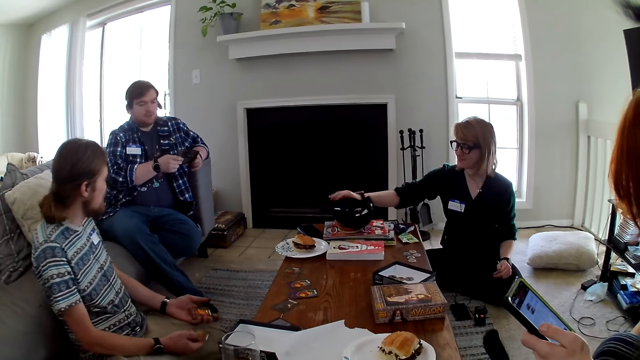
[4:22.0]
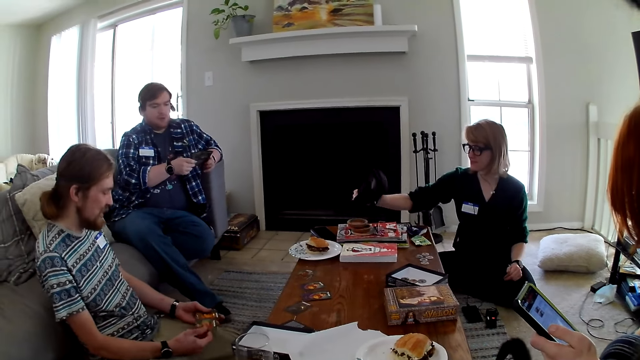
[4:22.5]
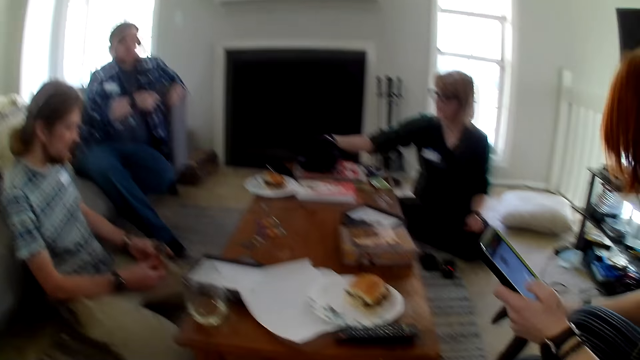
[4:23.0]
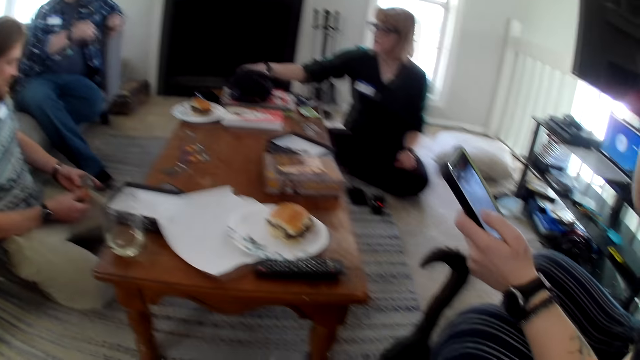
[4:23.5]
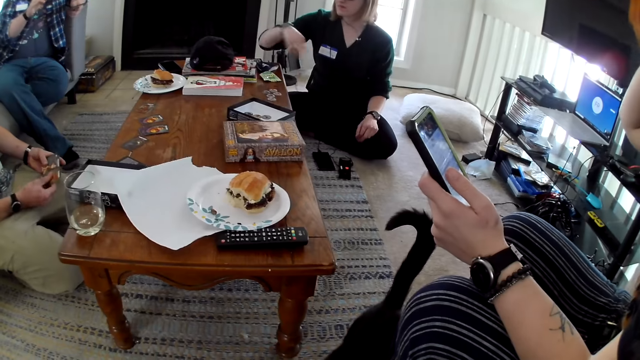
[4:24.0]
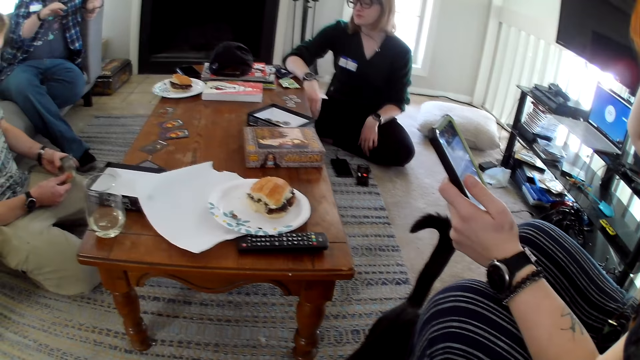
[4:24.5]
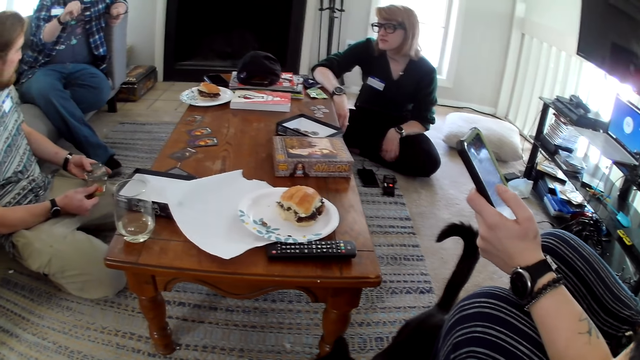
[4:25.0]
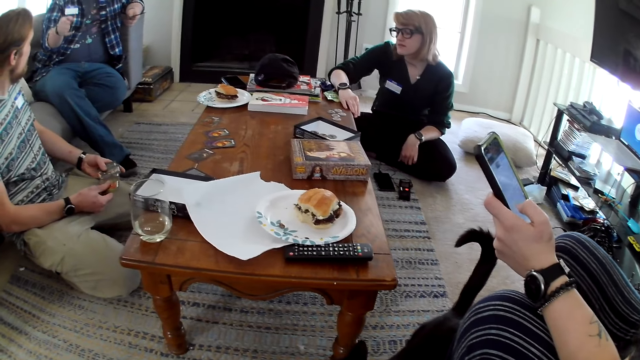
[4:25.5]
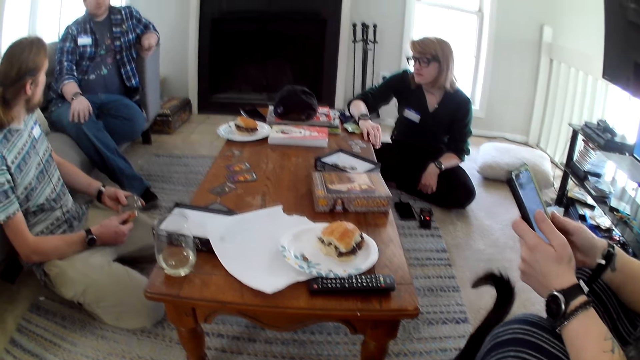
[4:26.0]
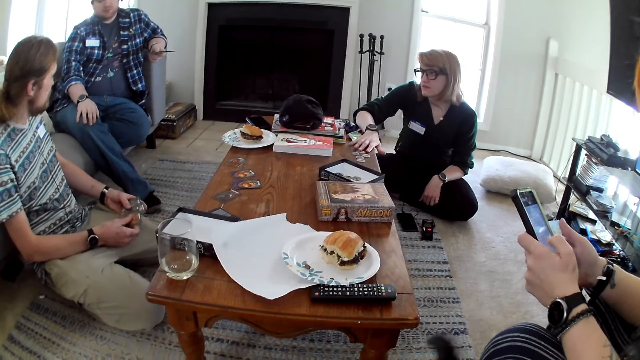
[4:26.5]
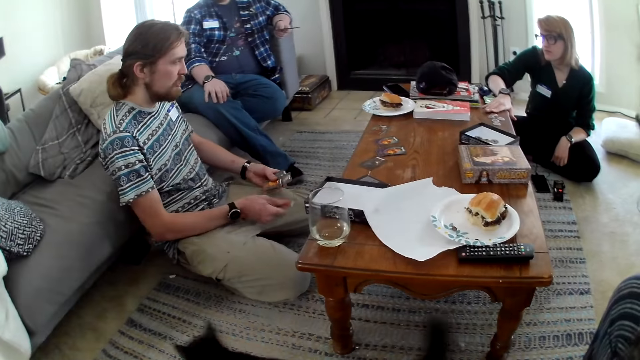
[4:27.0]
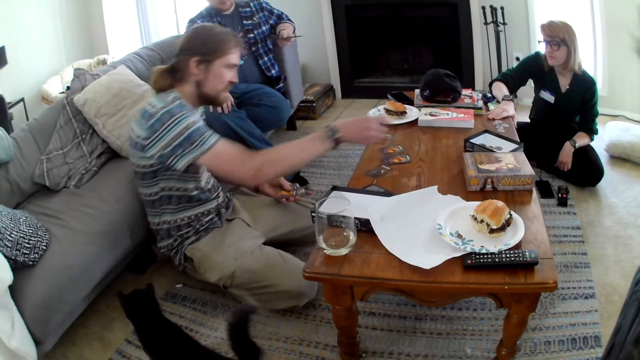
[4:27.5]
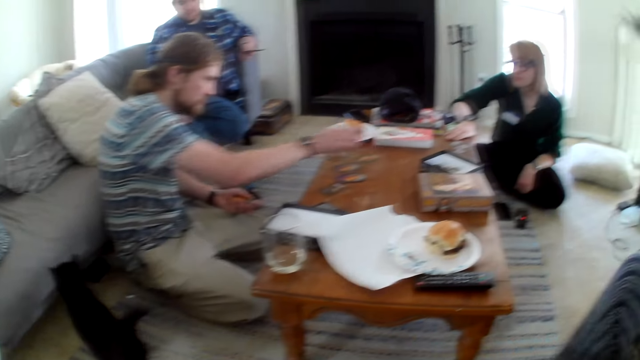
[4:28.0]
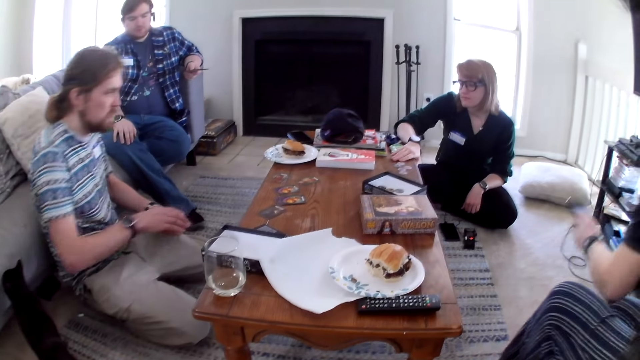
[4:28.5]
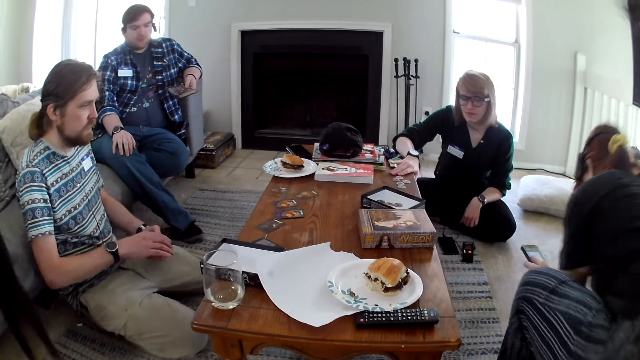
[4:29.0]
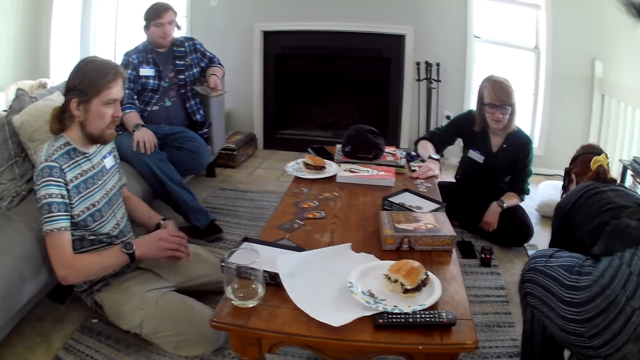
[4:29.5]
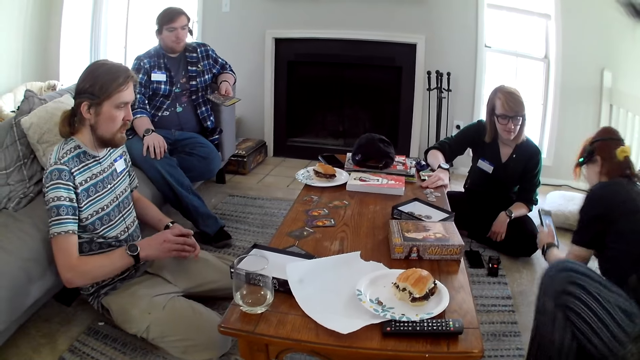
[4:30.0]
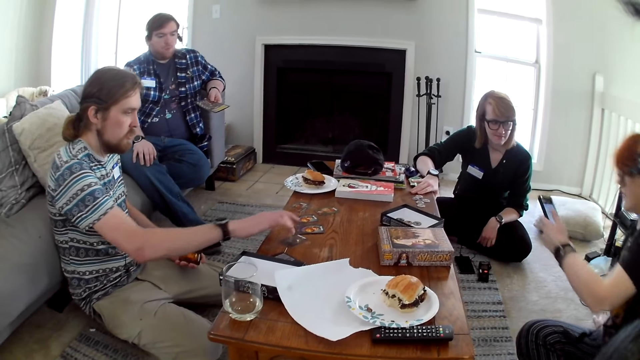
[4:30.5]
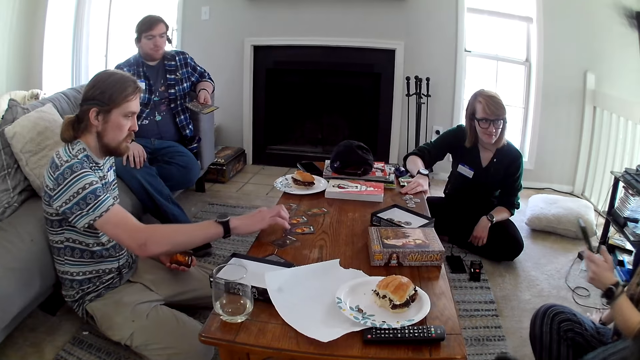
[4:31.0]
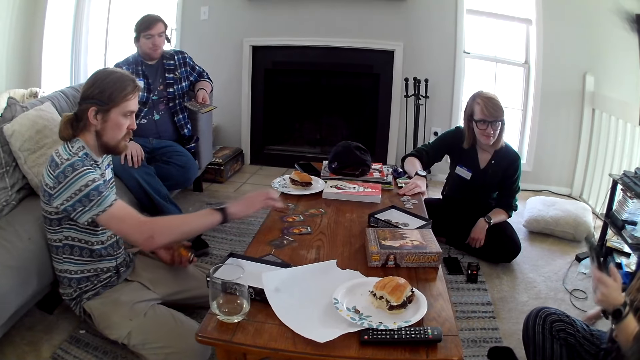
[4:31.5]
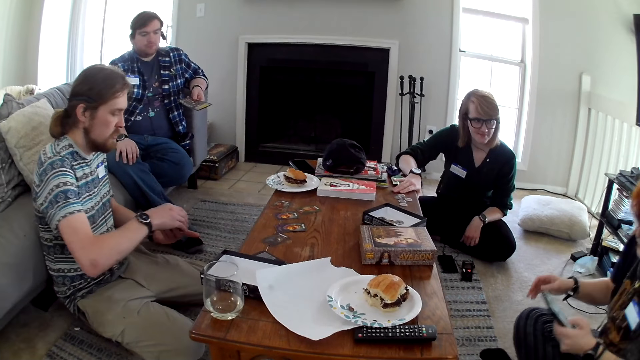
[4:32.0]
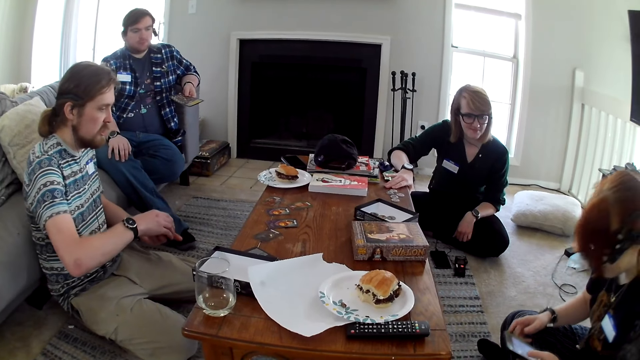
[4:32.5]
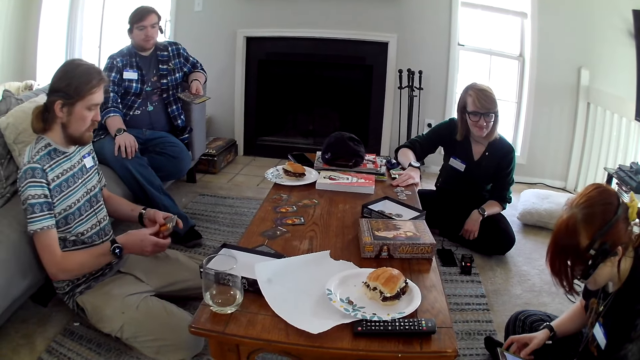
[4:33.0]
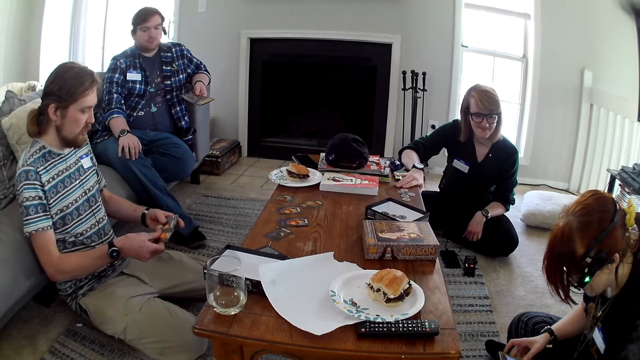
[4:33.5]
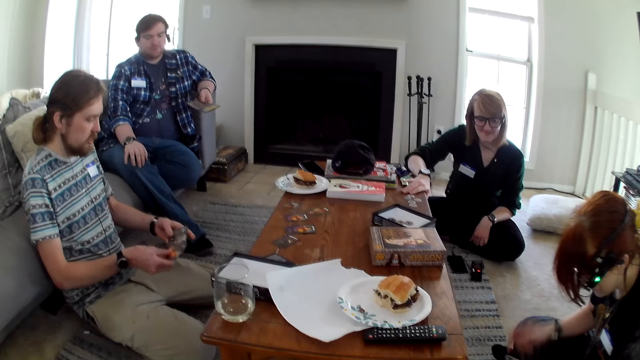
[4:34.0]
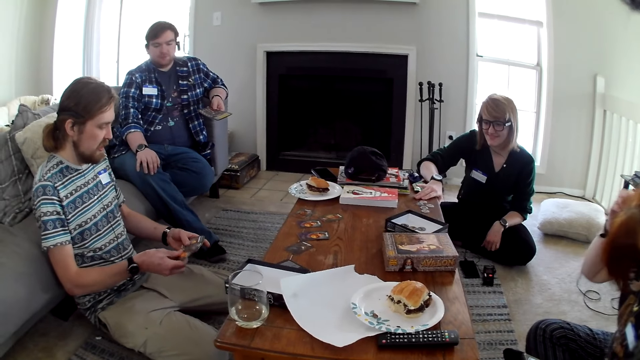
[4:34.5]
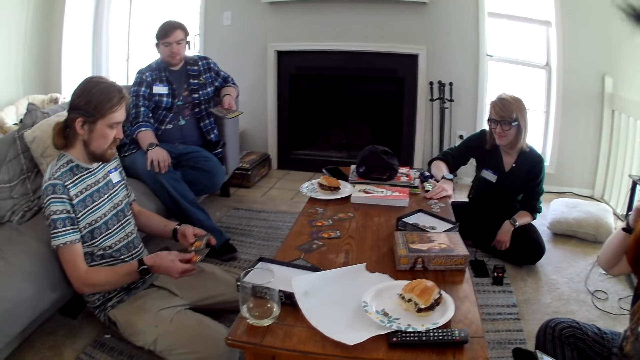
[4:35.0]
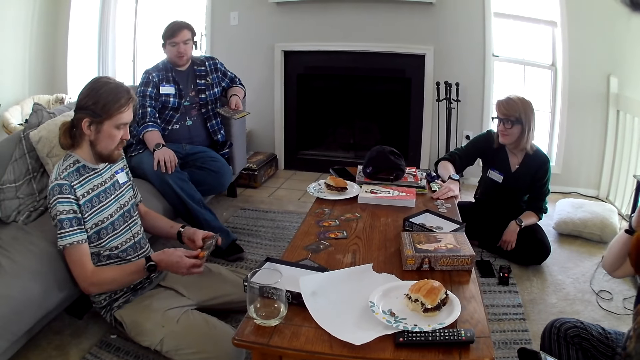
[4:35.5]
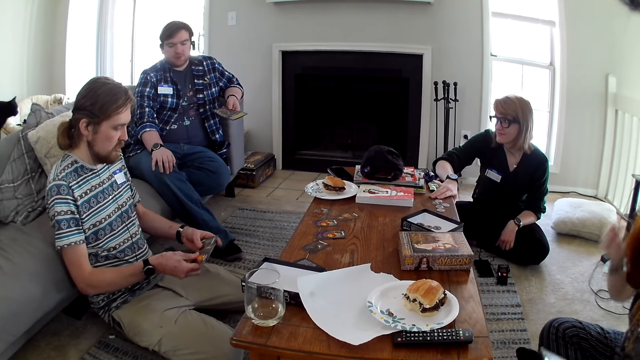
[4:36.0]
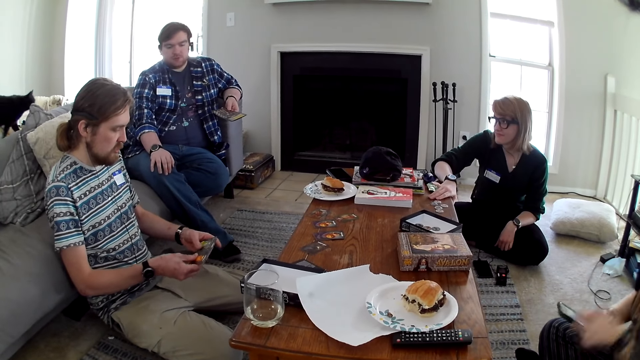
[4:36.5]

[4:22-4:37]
A man picks up the card. Another man moves the hand. The first man places the cards on the table, counts the cards on the table, arranges the cards, and counts the cards on the hand.

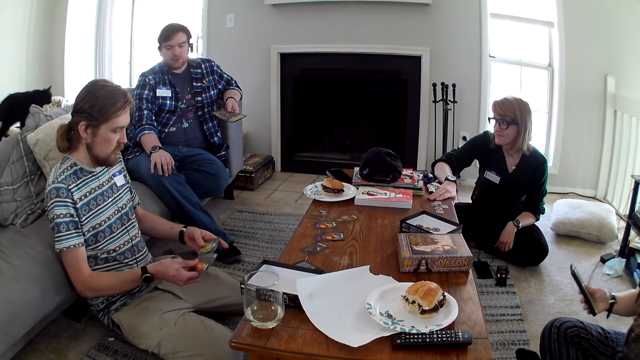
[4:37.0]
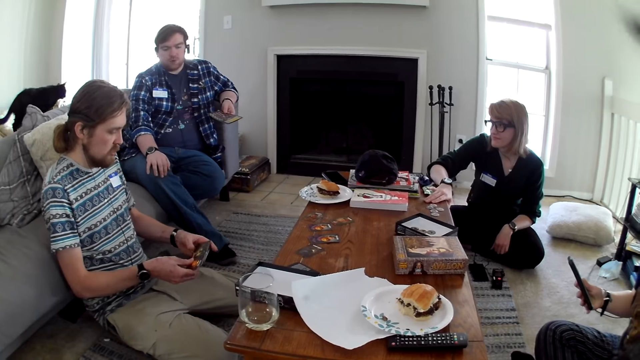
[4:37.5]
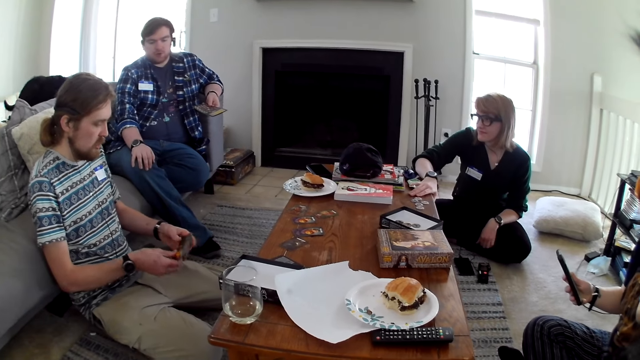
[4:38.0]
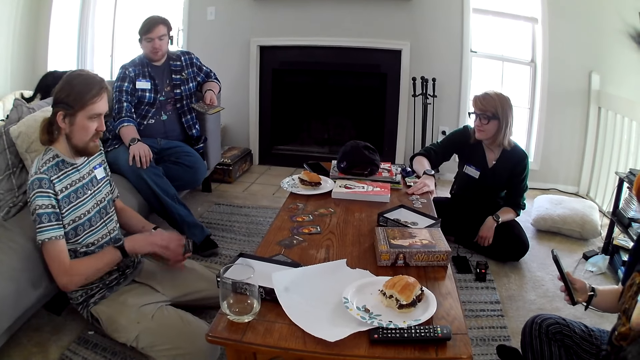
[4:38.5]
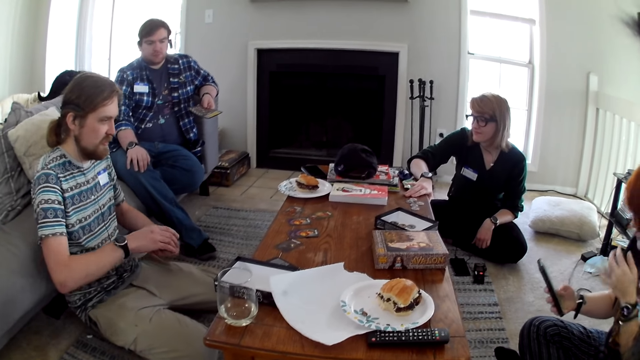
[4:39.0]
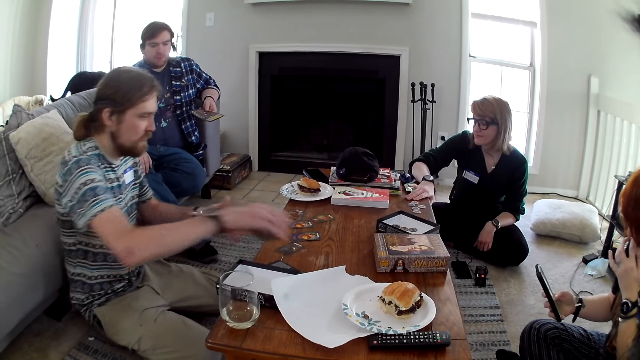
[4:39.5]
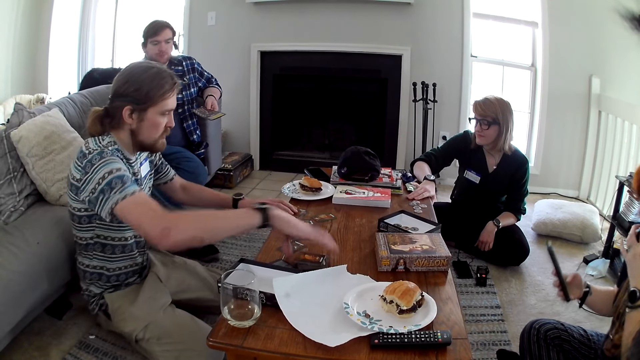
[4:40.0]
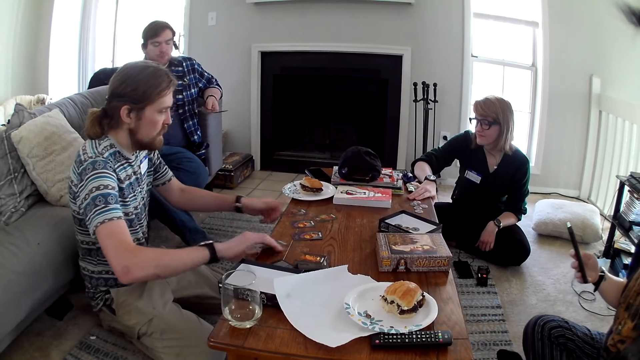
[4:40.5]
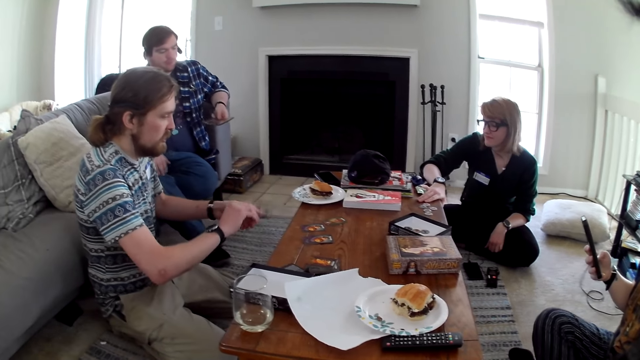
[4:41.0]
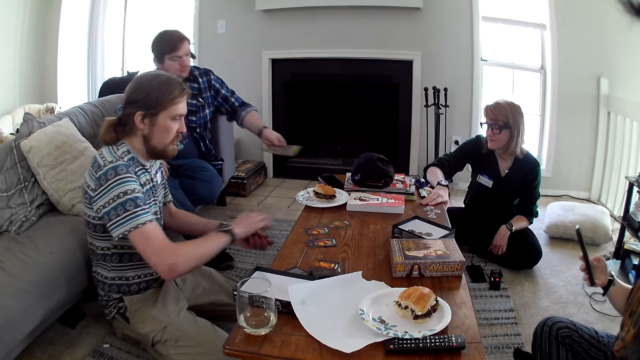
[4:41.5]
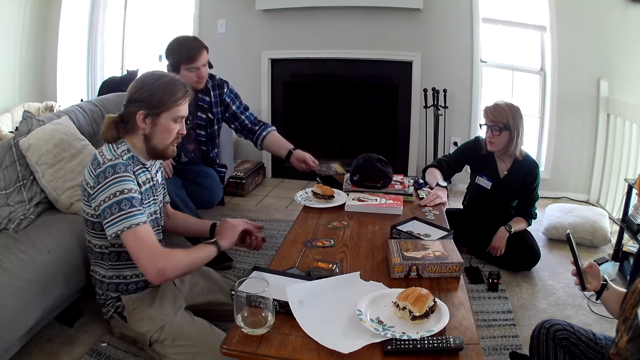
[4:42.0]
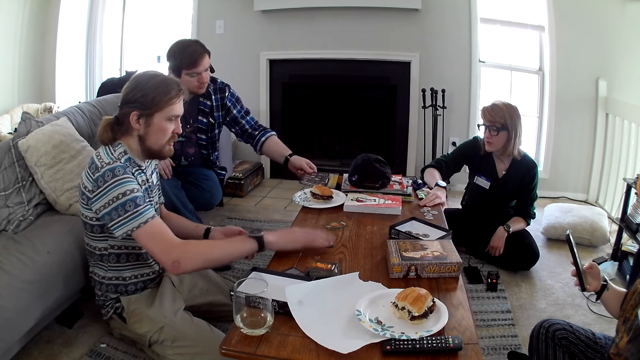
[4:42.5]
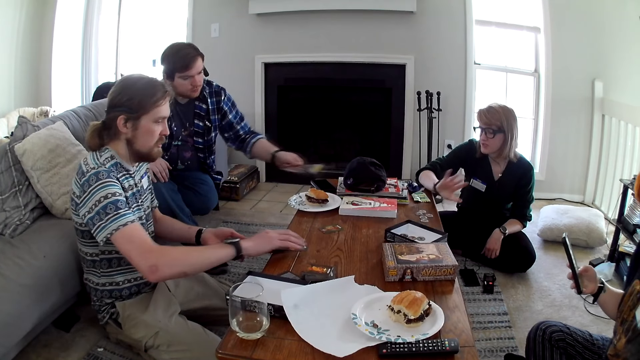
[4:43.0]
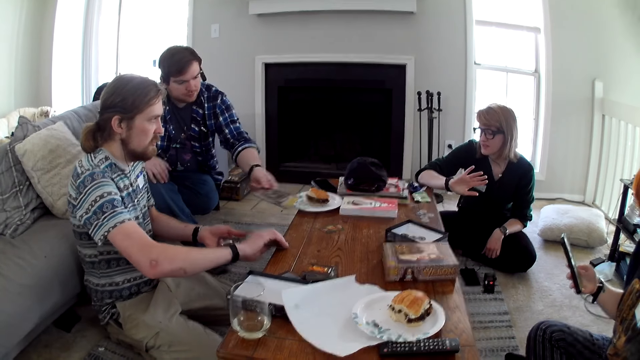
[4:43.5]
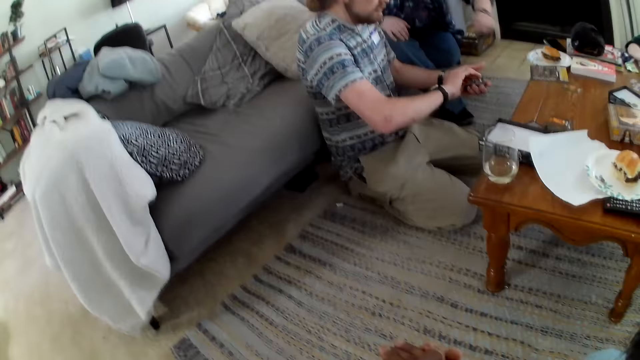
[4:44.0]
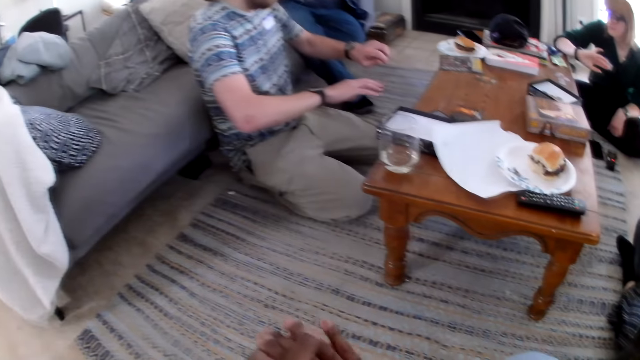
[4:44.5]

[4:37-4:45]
A man places the cards on the table and picks up the cards from the table.
